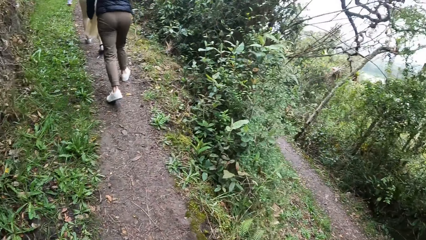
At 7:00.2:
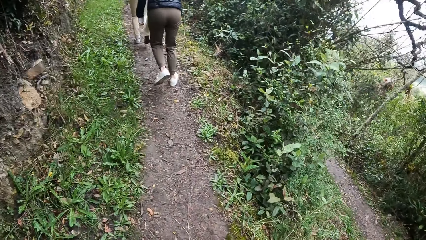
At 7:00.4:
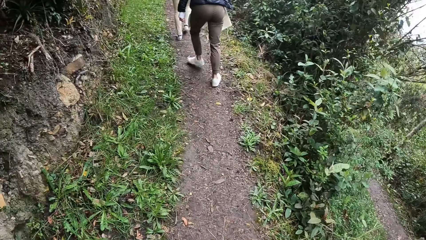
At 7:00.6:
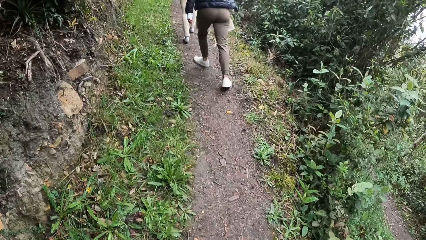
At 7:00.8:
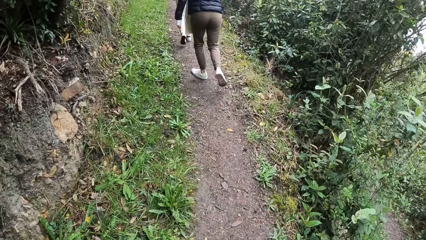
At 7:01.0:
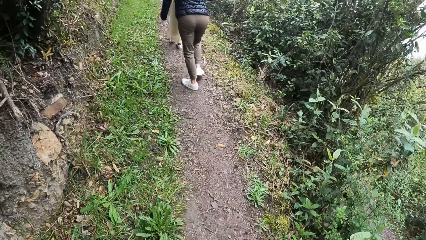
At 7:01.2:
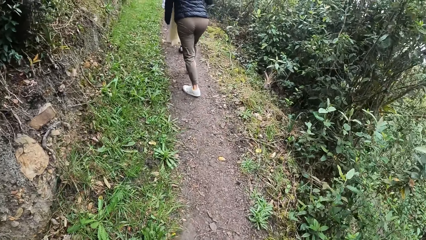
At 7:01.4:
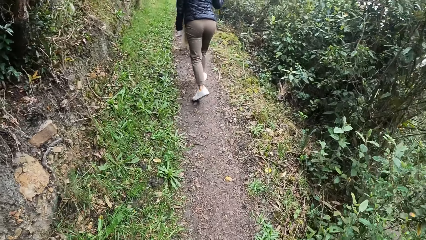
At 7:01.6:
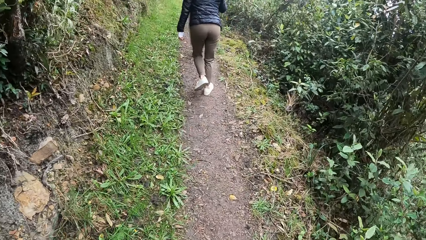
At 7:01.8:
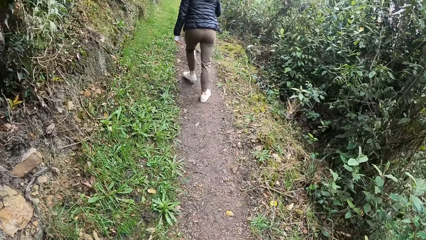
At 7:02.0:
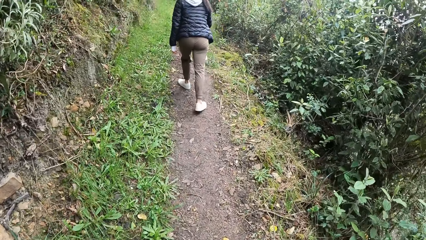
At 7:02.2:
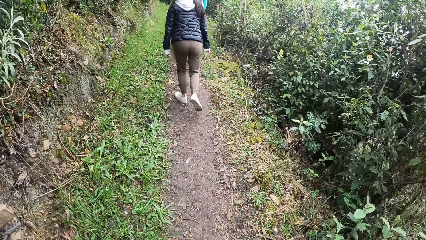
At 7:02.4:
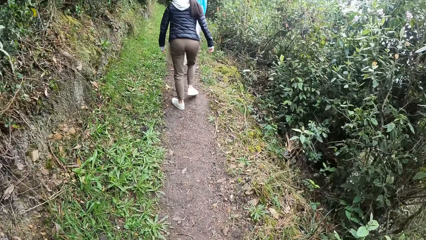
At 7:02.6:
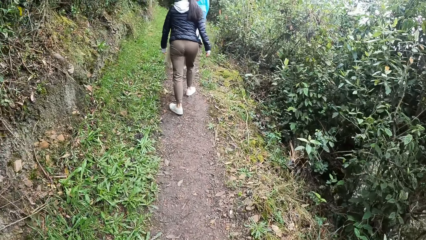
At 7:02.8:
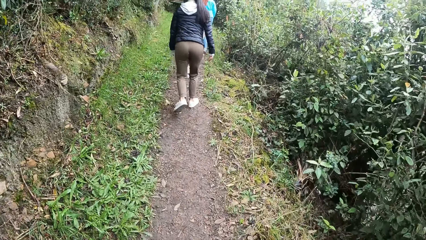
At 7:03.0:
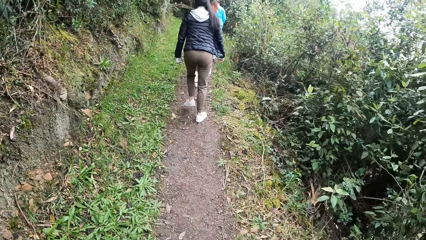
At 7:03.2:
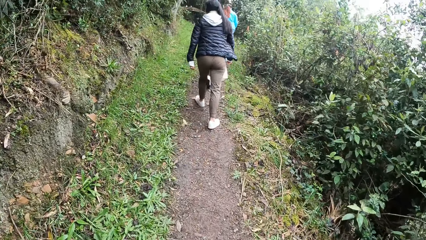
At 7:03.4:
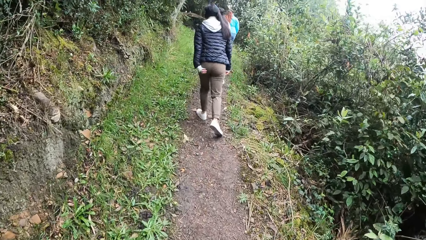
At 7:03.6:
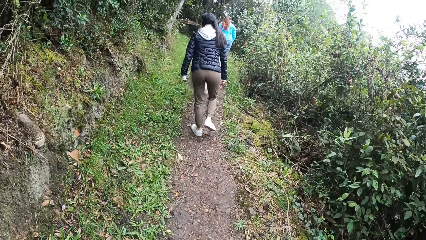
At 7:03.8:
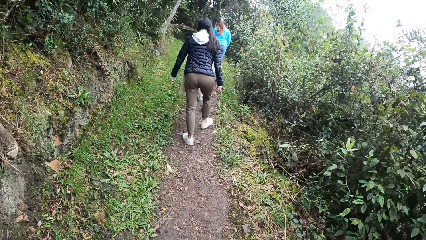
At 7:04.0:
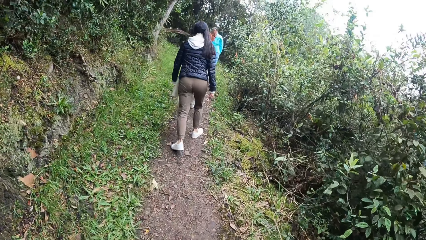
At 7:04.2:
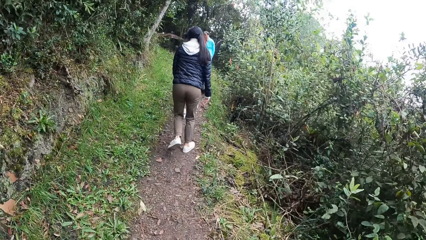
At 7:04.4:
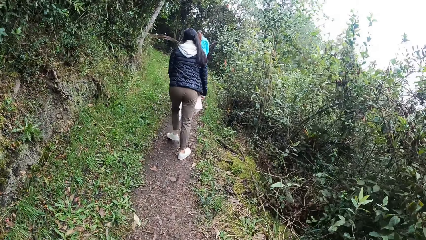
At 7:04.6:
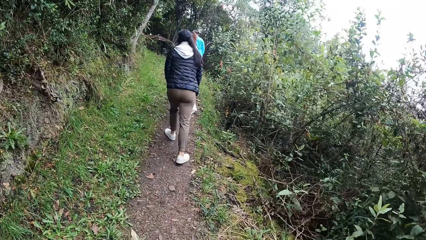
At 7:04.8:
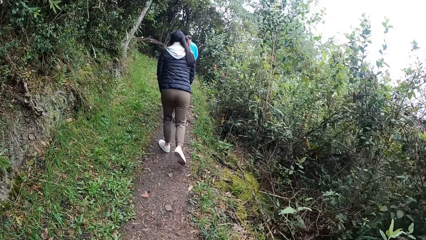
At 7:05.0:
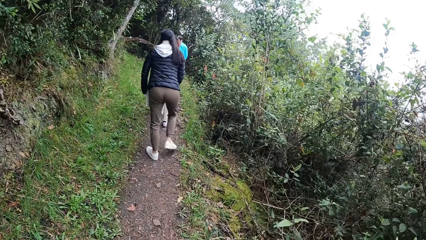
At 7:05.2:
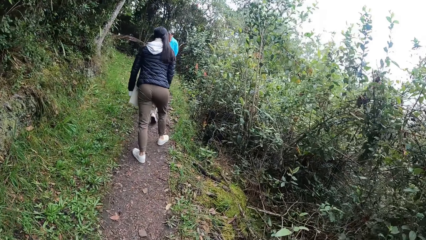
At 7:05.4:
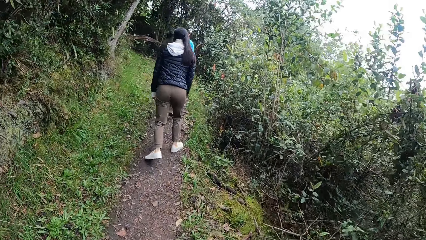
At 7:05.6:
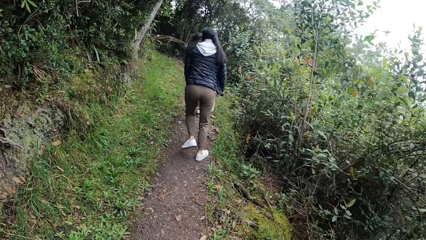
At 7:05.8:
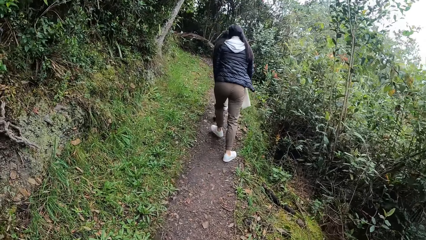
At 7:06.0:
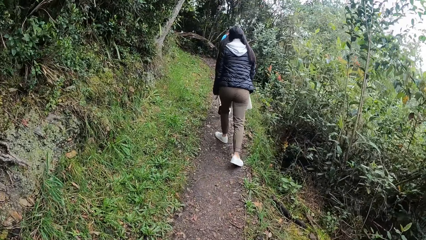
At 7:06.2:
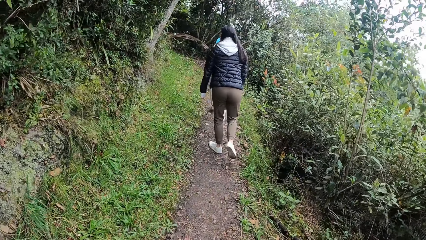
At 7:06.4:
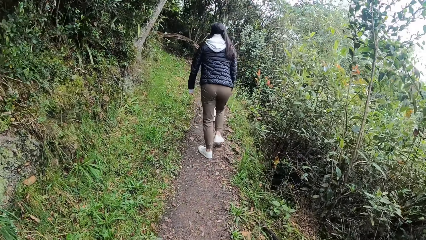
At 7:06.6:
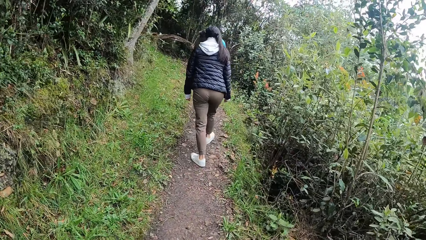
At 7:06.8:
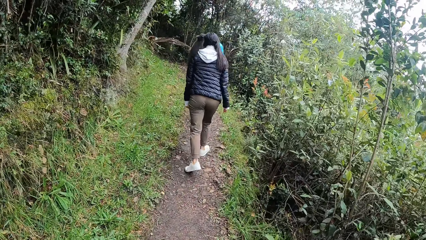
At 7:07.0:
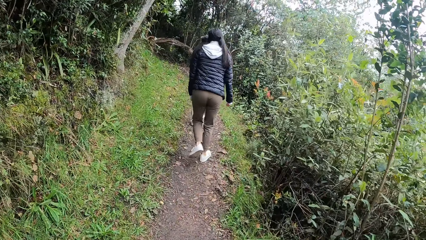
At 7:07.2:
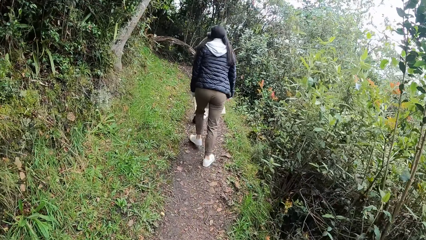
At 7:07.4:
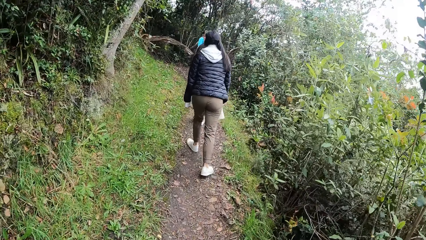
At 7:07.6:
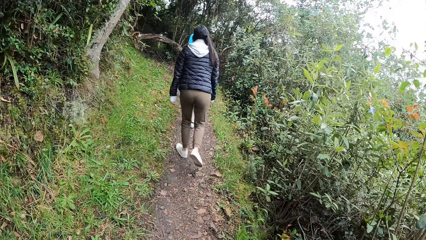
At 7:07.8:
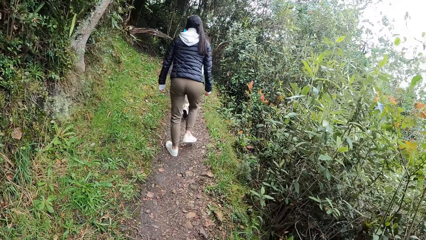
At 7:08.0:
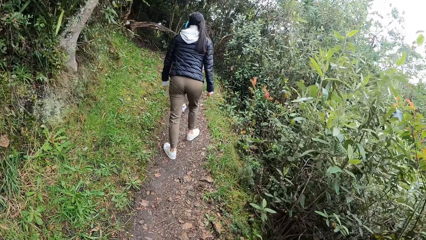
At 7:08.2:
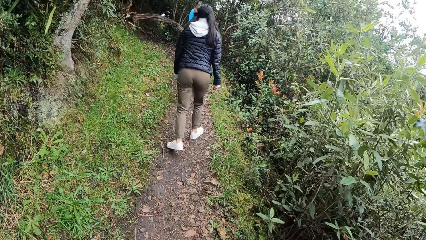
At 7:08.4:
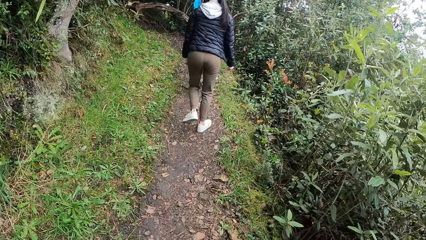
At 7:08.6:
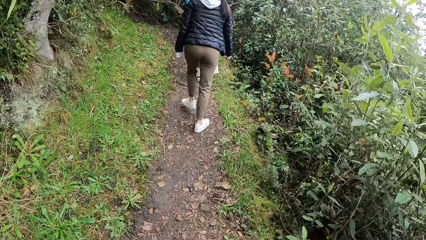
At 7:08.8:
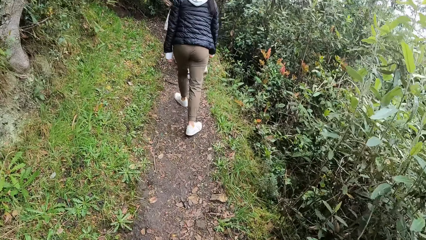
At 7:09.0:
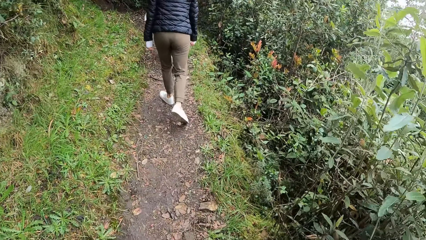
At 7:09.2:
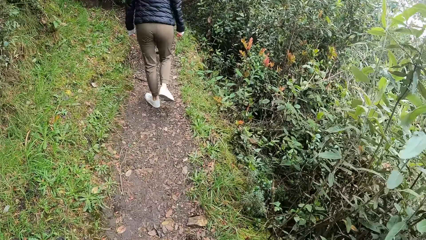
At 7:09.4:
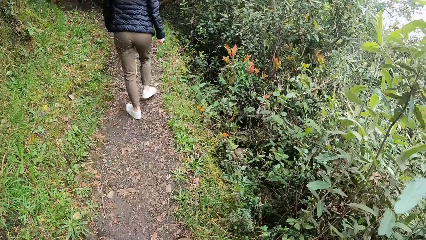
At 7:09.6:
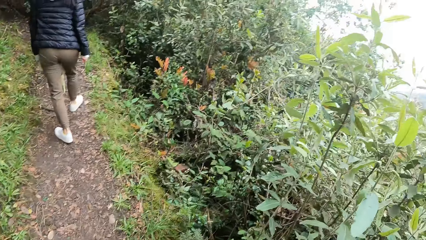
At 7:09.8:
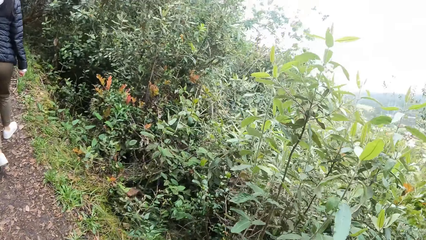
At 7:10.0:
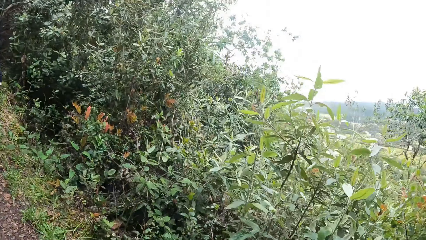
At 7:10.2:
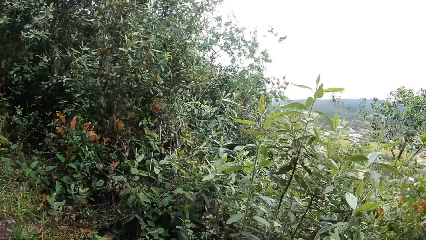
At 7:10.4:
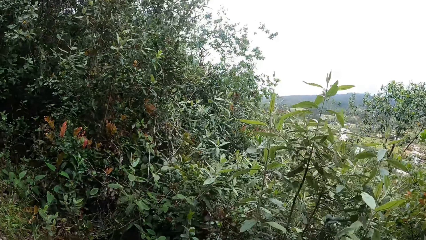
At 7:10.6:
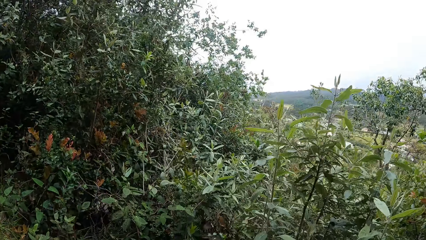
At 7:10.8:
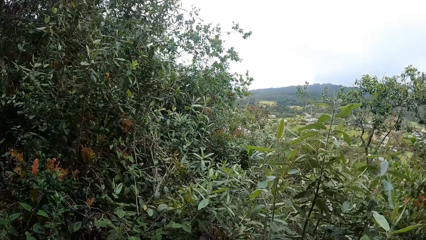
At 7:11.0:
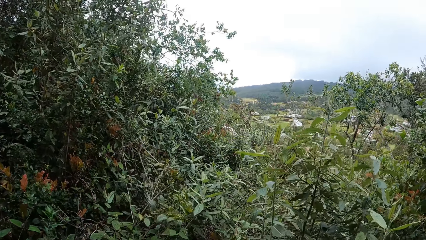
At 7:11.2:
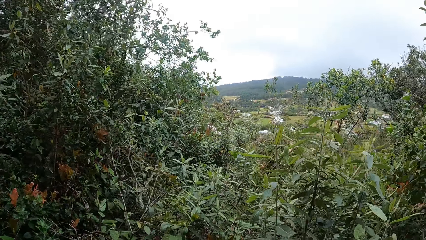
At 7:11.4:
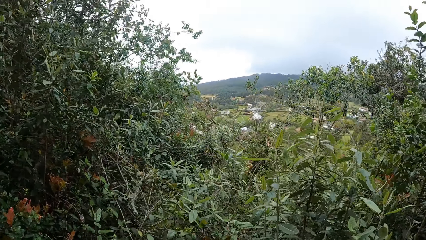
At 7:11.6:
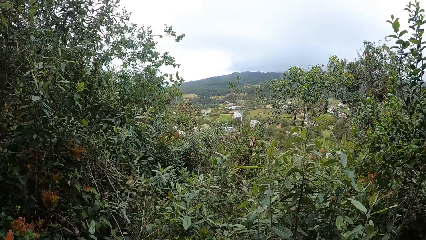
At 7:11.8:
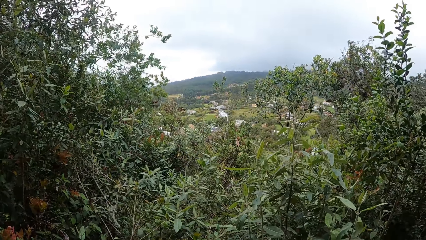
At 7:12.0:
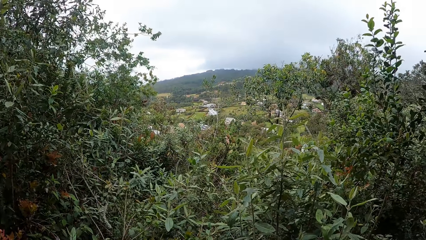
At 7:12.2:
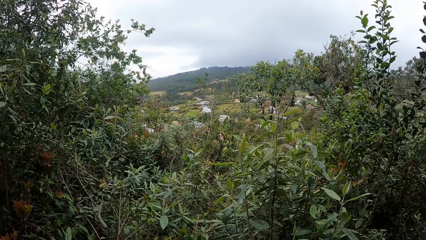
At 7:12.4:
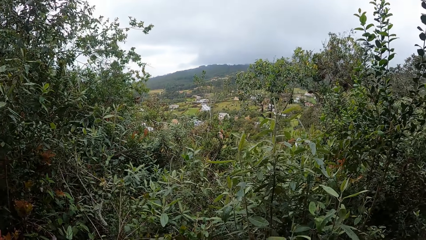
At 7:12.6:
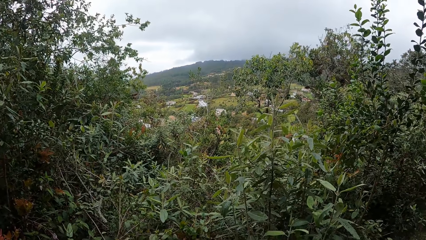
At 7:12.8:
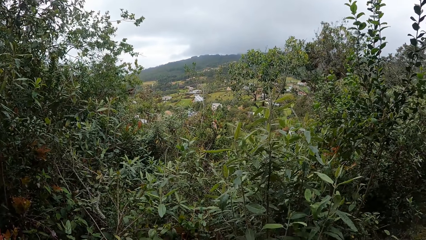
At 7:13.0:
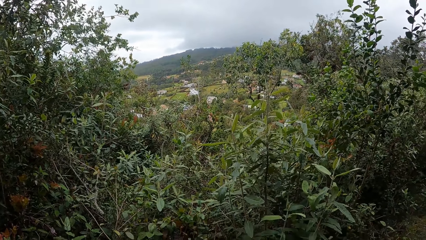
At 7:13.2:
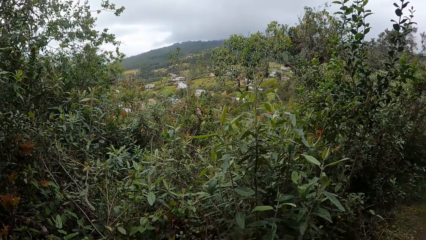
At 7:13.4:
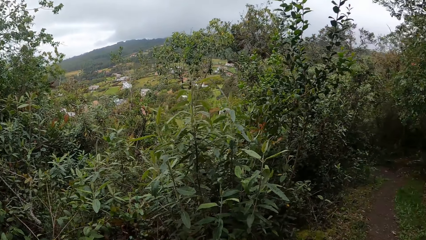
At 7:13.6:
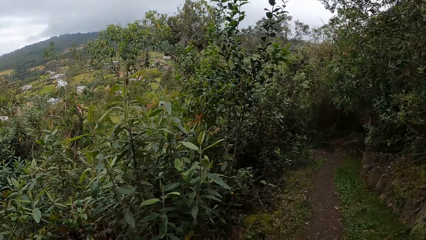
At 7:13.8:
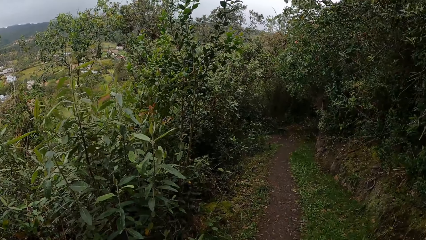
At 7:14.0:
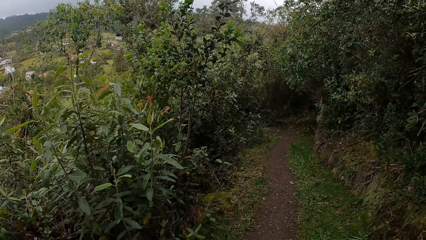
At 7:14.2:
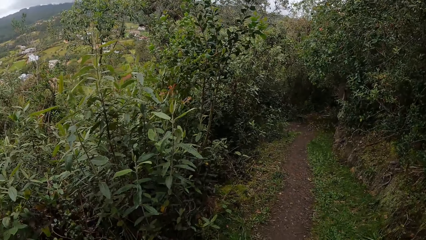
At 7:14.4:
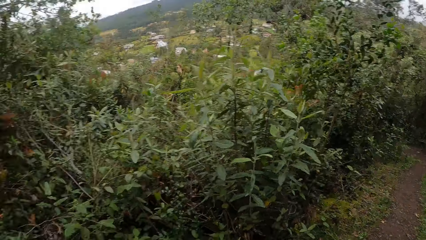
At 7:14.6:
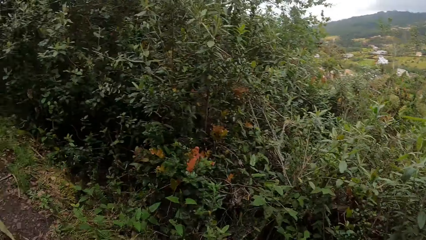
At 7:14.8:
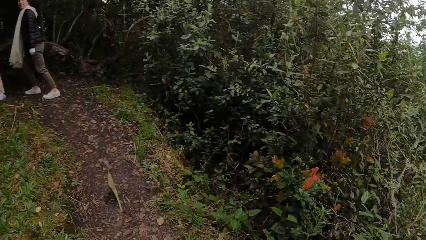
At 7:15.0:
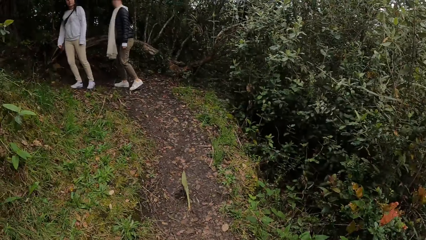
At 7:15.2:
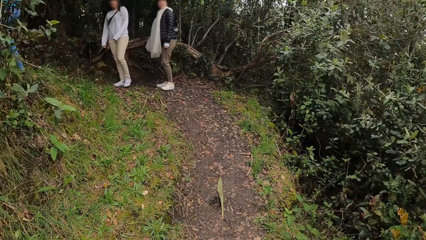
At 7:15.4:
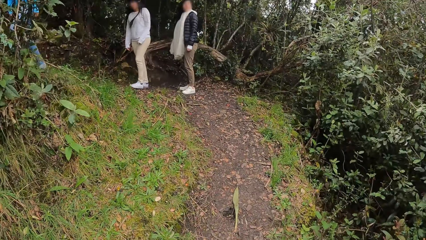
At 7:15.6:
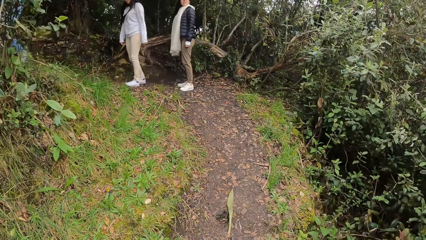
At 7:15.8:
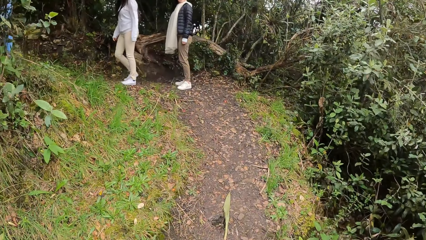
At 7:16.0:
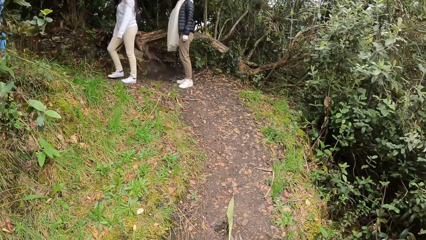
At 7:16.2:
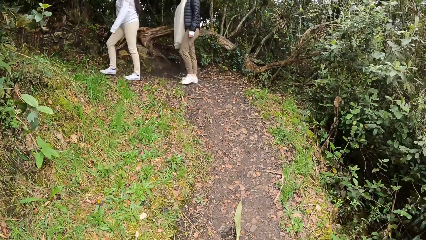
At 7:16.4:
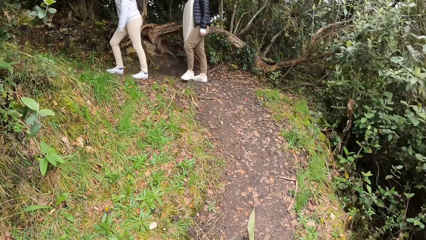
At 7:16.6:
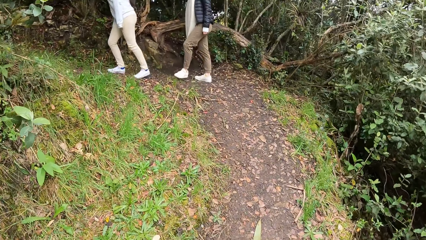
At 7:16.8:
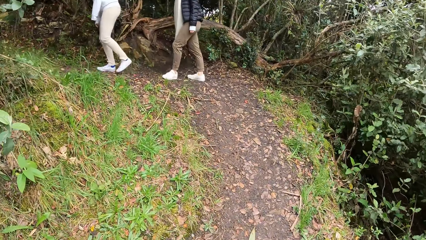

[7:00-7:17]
The camera wearer looks around.
